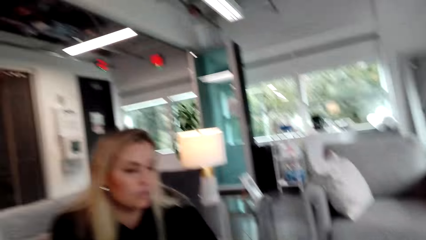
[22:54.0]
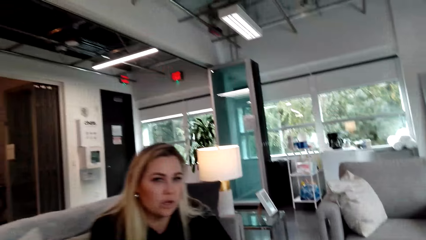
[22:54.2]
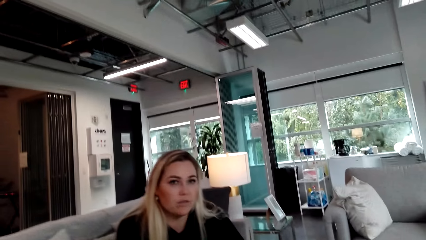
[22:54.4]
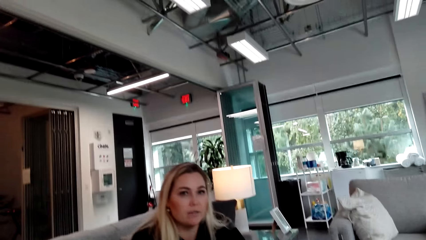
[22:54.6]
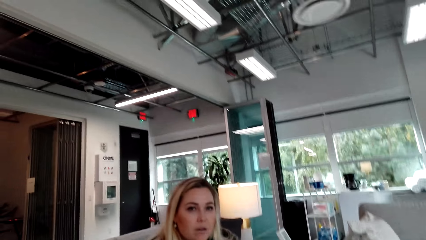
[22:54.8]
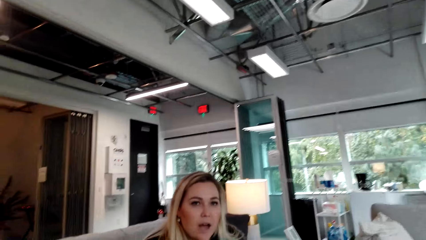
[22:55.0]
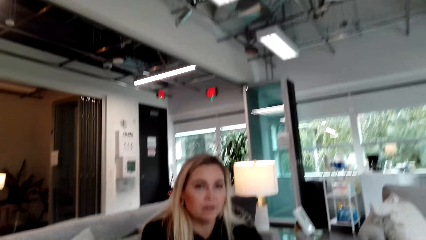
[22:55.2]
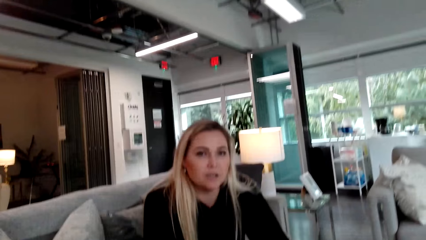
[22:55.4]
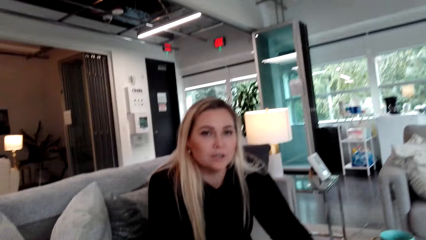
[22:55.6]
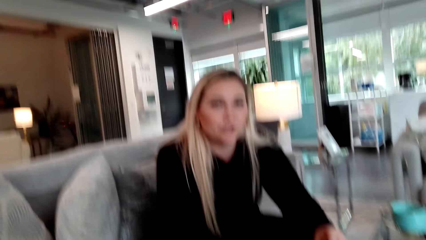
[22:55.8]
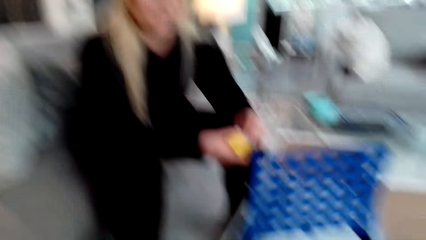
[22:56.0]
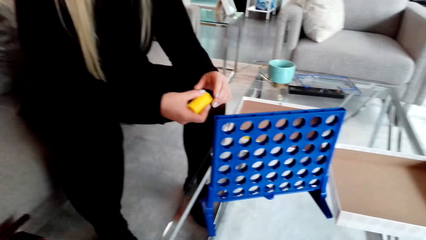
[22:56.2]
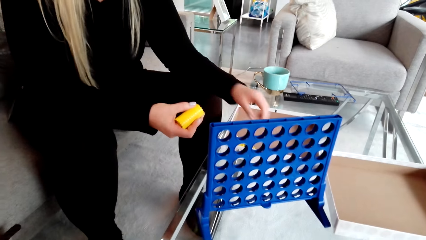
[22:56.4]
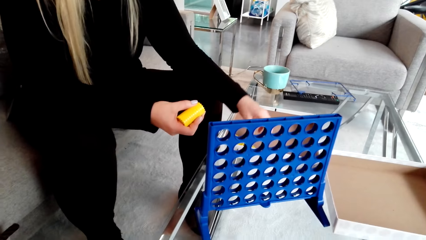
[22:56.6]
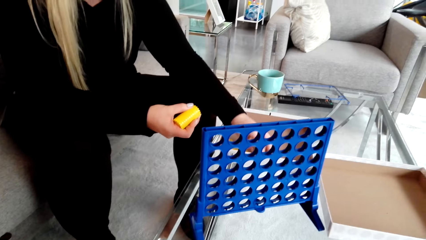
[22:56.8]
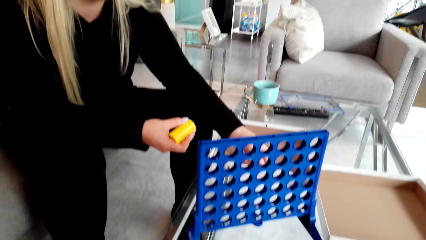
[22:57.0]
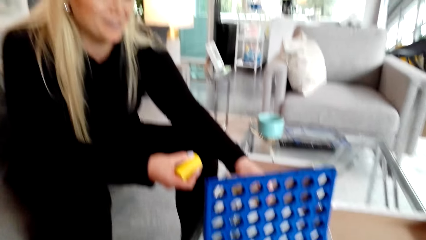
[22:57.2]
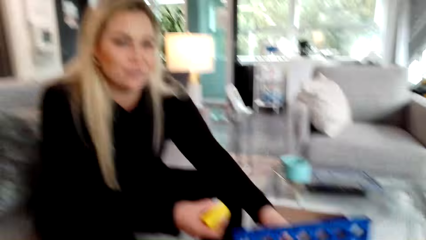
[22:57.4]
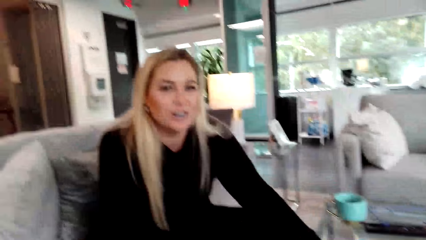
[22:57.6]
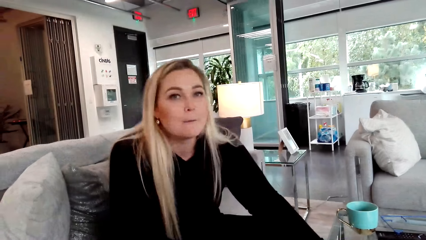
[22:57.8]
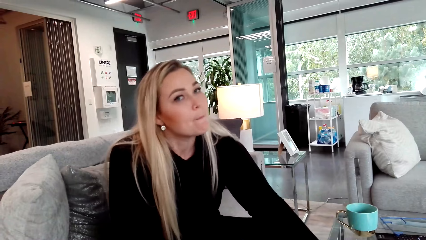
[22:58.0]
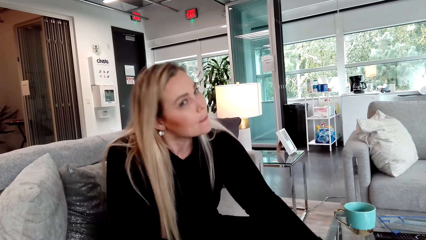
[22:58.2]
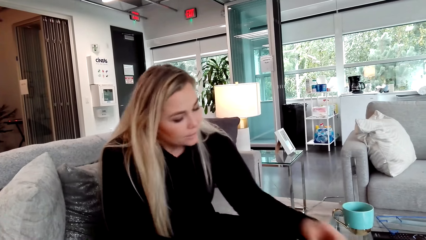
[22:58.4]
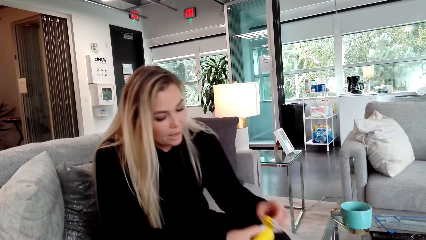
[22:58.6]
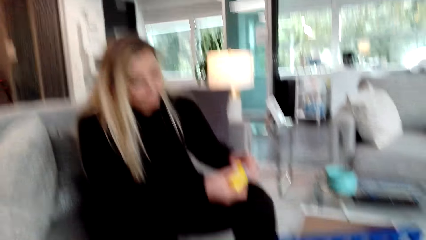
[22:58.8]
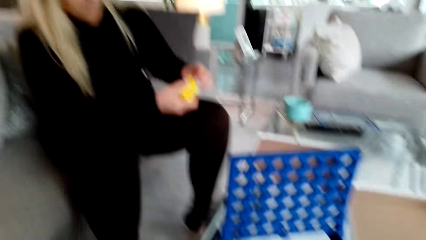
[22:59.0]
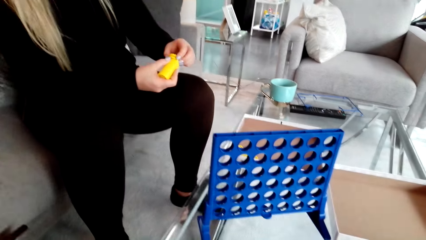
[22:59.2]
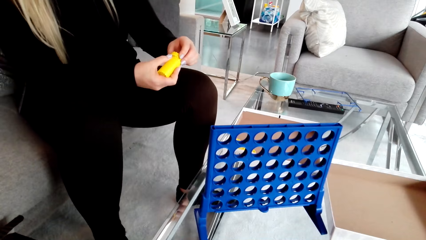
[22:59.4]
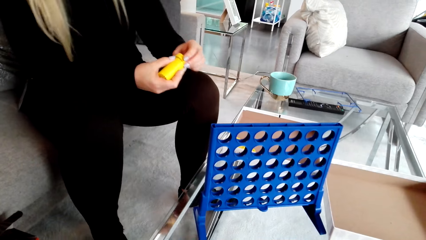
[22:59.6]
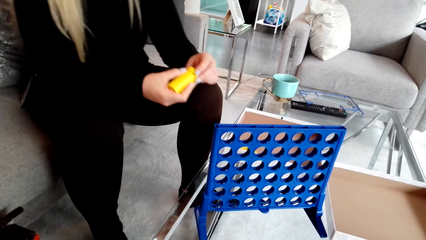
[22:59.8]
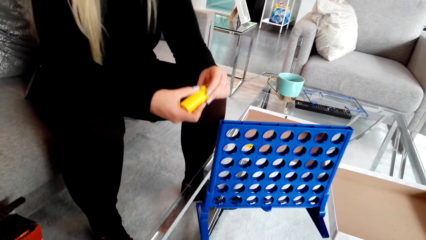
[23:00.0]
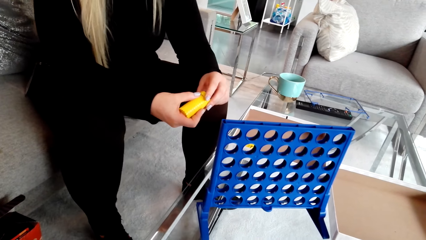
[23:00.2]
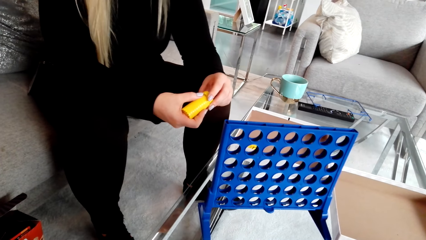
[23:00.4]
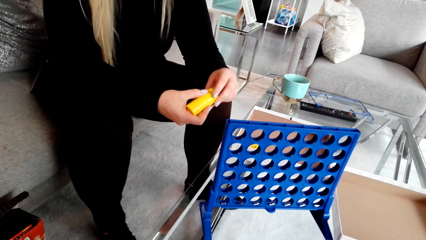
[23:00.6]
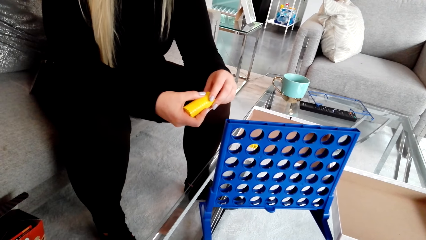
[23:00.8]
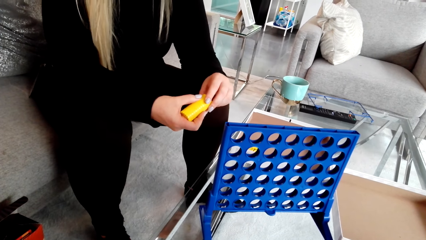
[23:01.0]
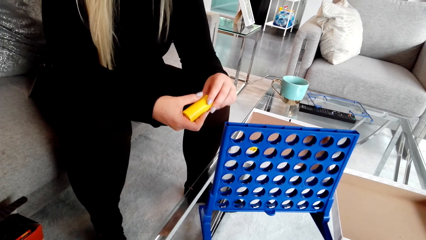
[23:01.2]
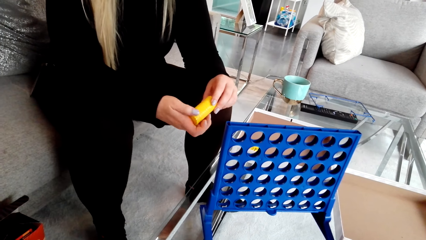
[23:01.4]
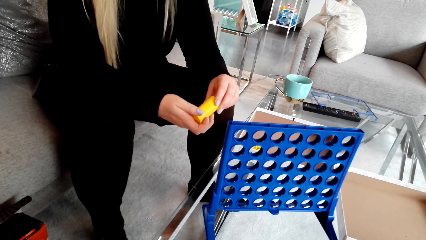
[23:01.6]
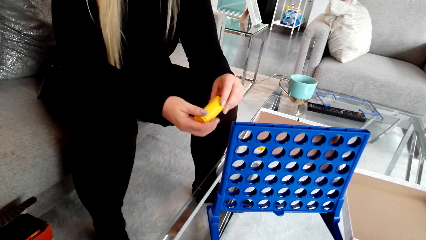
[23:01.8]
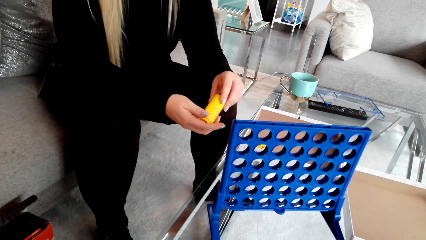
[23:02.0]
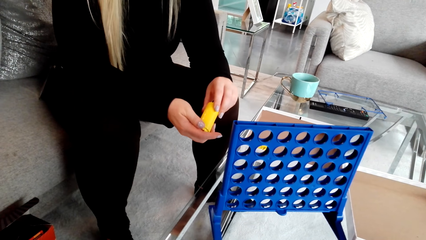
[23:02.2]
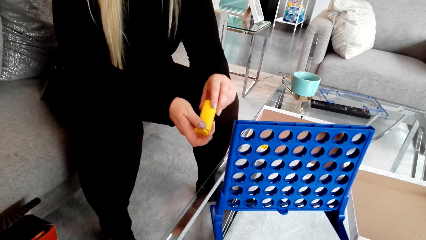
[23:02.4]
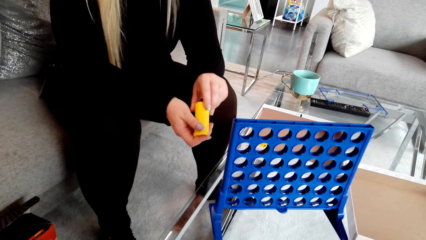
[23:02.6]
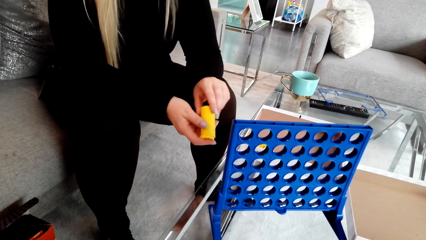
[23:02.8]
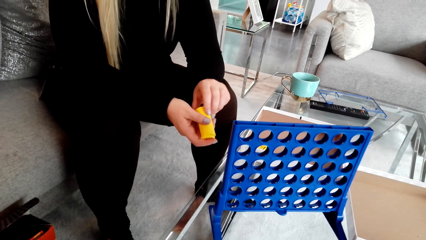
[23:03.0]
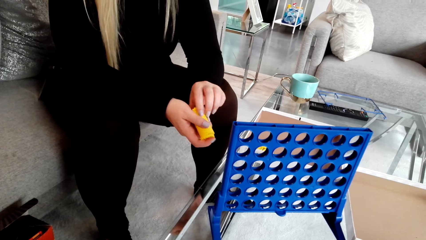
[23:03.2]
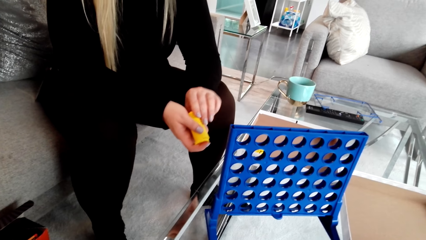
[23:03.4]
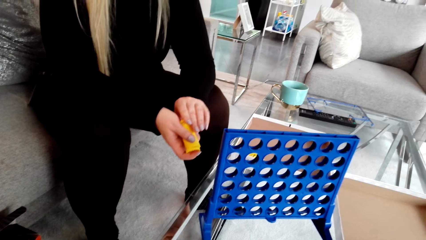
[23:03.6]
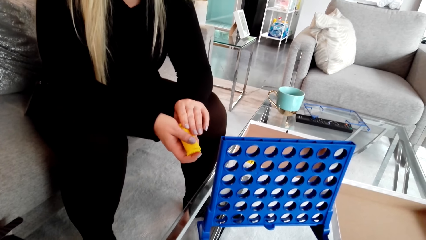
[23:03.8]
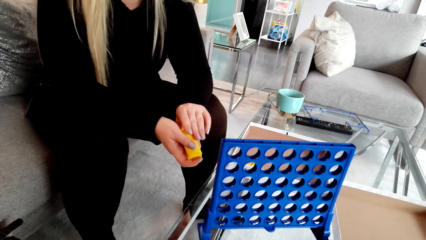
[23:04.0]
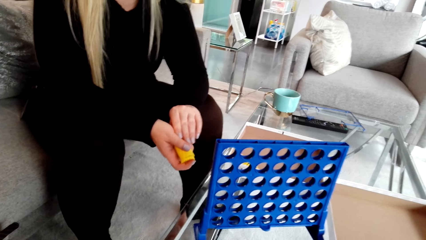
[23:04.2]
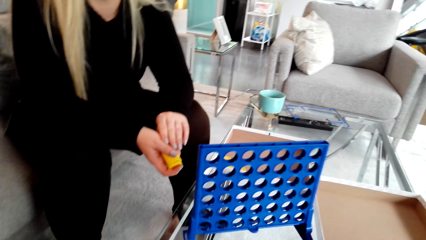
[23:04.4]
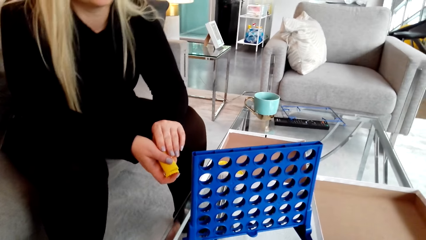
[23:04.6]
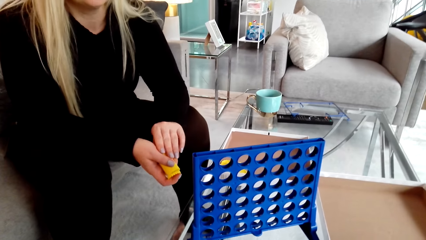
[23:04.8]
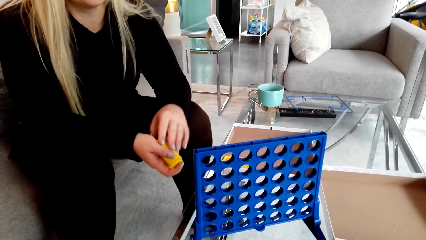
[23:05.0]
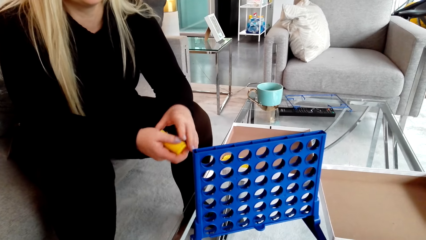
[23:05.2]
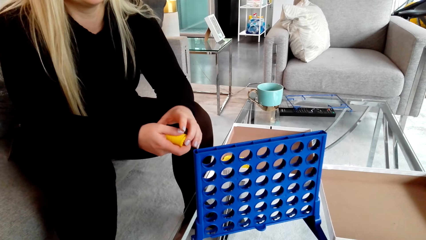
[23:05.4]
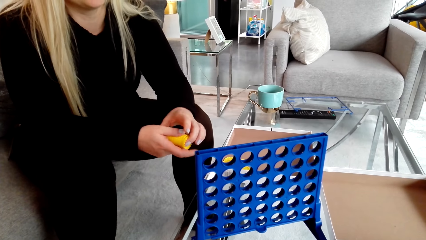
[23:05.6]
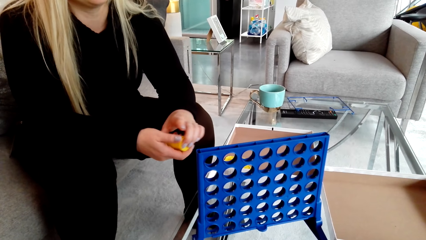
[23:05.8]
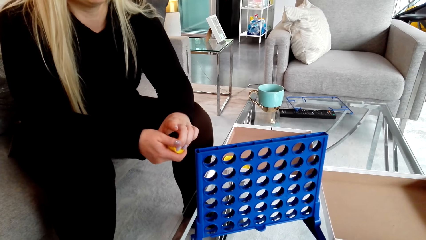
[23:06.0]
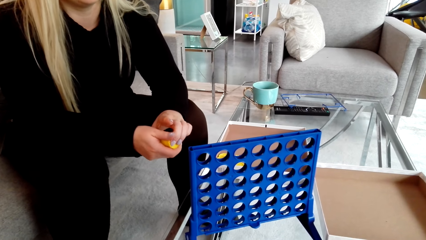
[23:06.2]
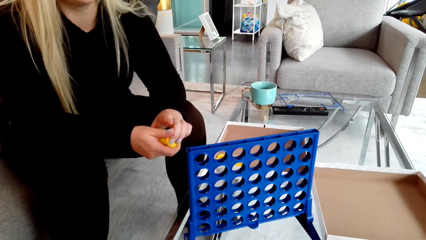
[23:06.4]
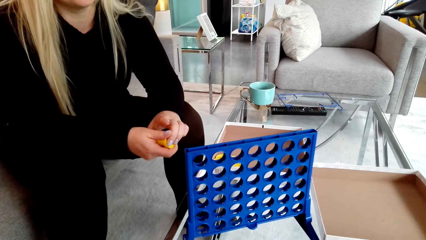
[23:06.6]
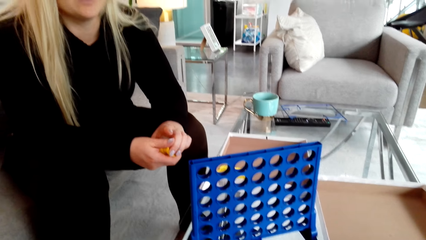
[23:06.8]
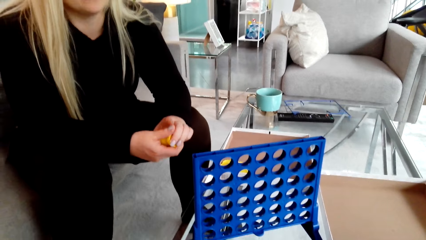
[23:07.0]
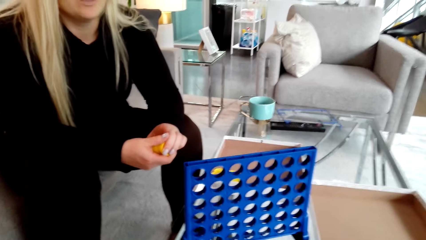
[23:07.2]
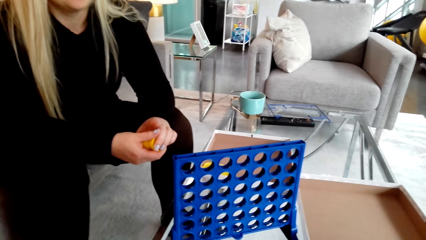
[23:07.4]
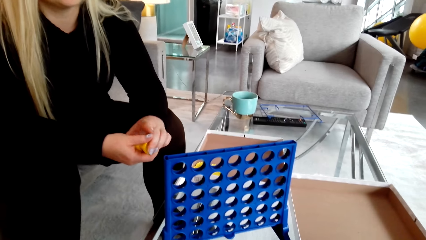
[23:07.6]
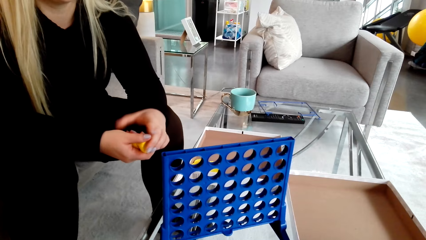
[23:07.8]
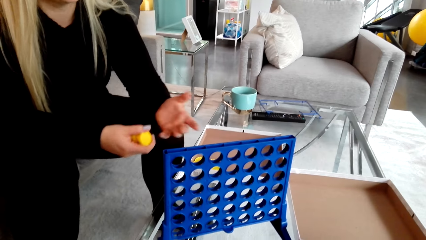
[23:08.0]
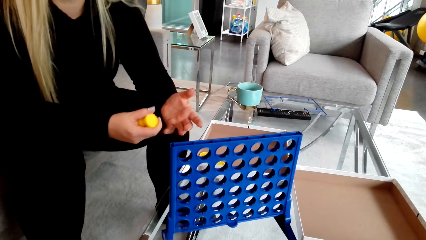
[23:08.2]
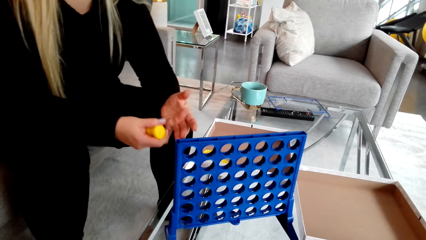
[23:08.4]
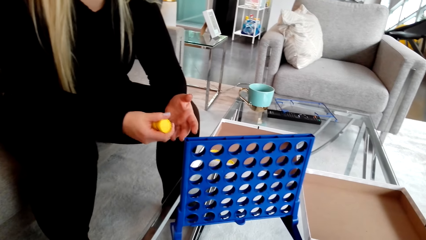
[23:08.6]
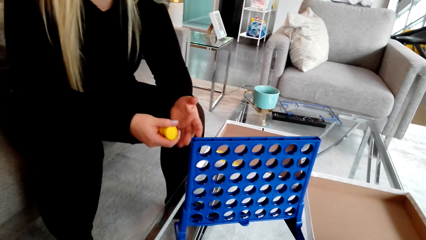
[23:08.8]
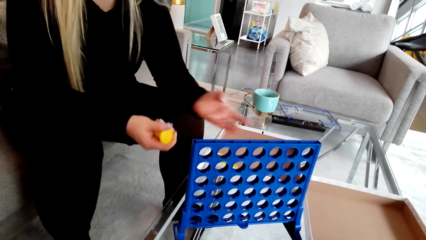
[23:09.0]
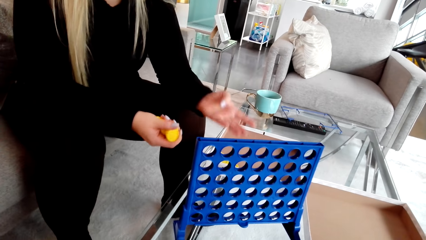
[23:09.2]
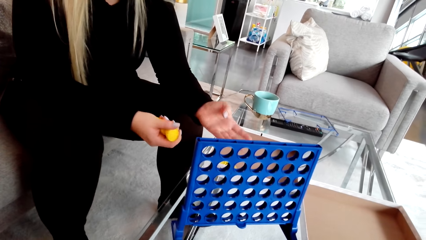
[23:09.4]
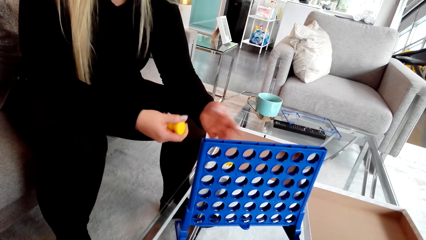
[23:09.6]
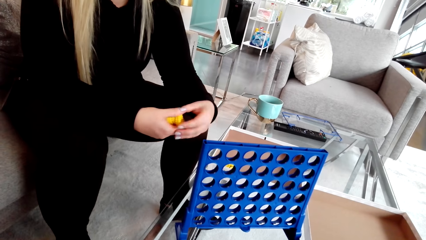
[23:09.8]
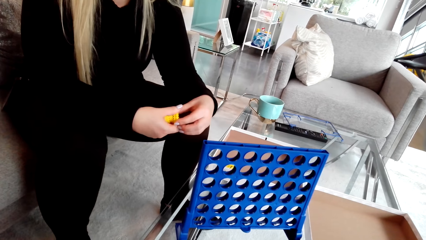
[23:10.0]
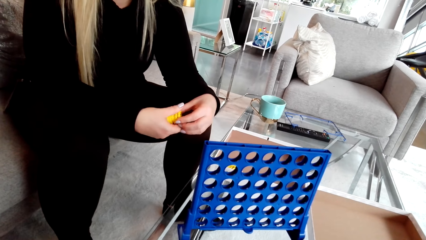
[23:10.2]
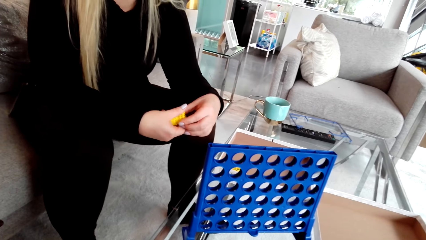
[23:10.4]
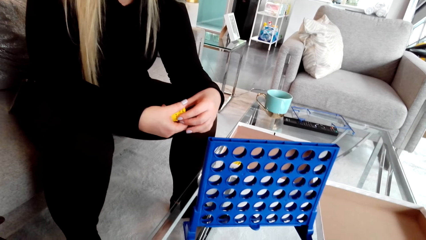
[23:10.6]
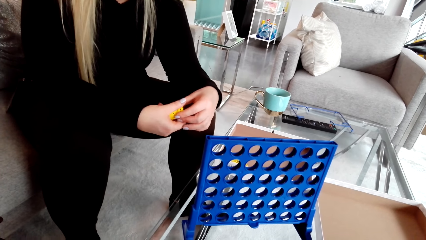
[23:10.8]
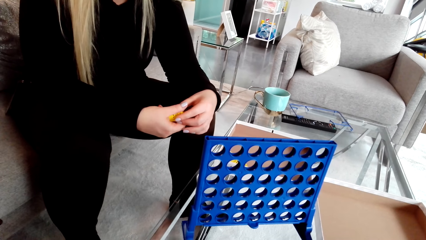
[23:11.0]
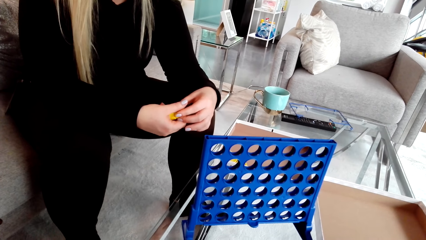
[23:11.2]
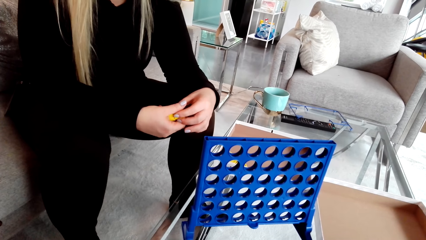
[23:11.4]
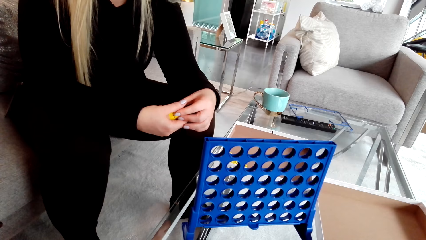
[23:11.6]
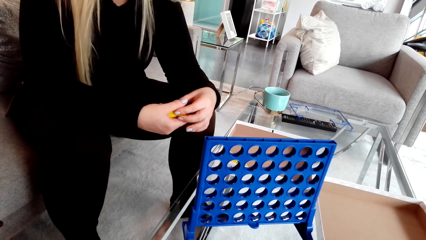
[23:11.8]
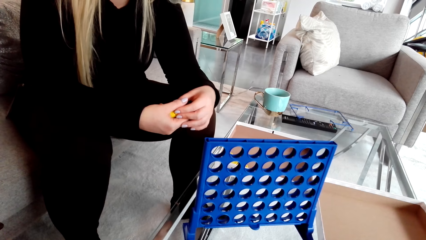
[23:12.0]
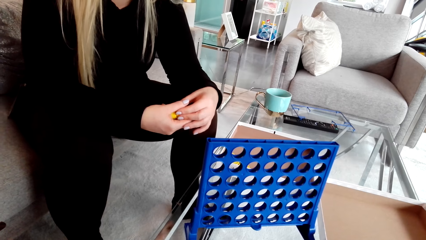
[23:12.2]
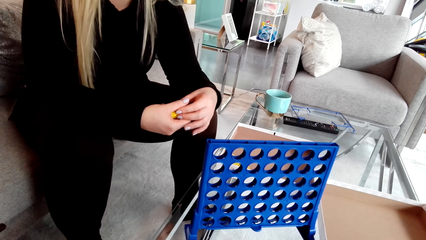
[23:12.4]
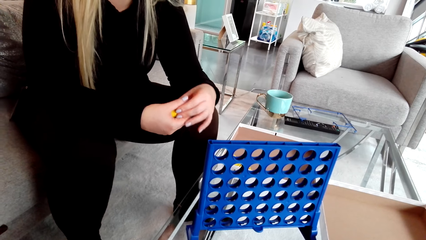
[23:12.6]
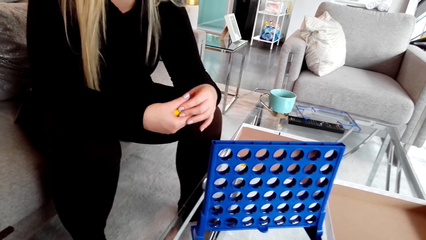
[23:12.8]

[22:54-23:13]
The camera wearer puts a box on the table. A woman picks the bottle caps.
